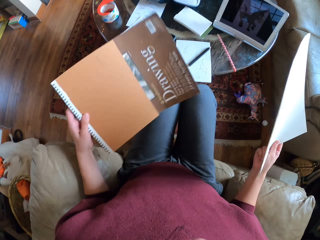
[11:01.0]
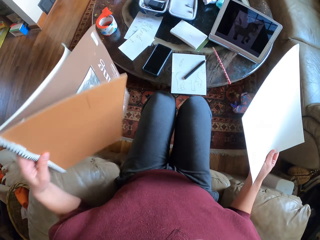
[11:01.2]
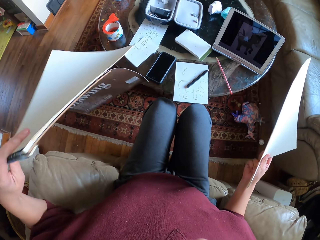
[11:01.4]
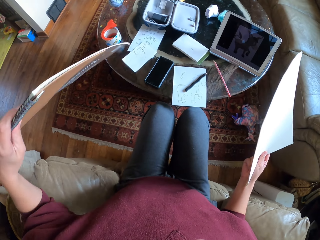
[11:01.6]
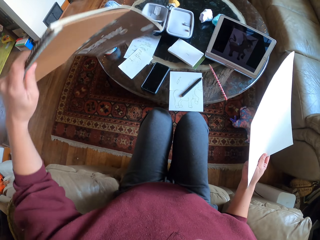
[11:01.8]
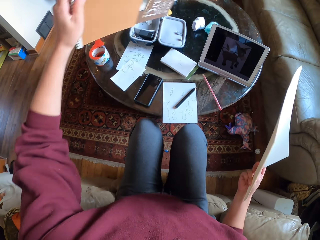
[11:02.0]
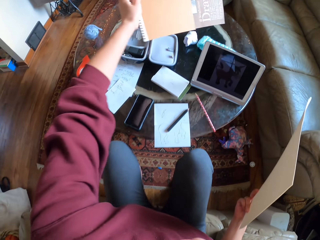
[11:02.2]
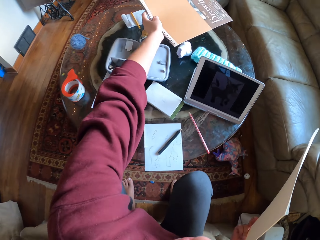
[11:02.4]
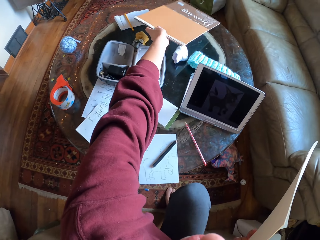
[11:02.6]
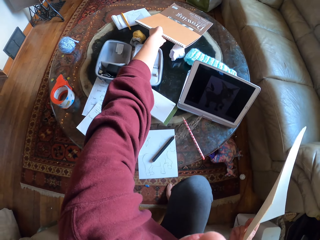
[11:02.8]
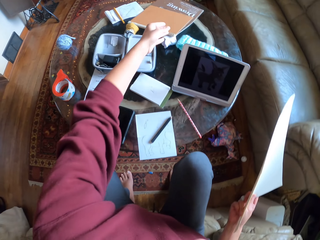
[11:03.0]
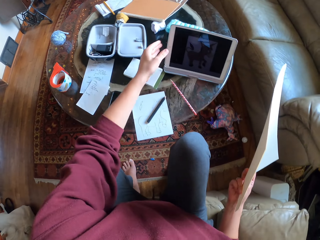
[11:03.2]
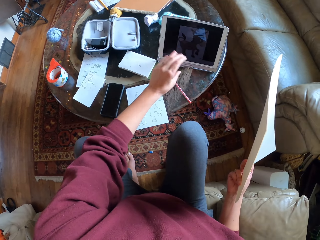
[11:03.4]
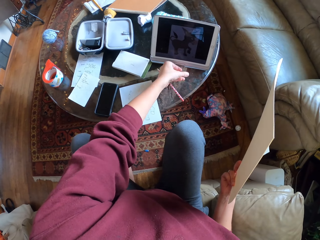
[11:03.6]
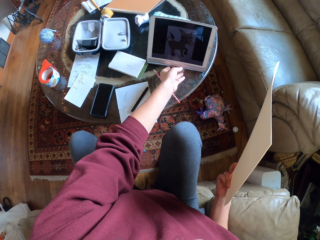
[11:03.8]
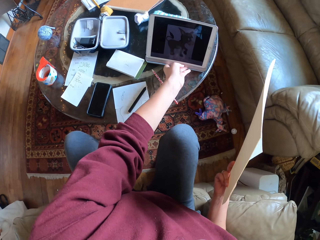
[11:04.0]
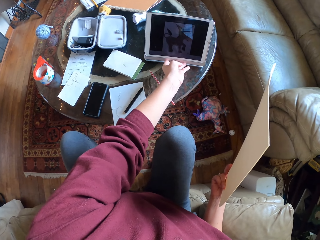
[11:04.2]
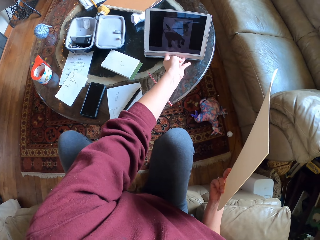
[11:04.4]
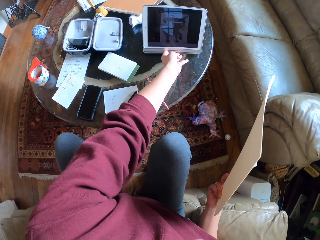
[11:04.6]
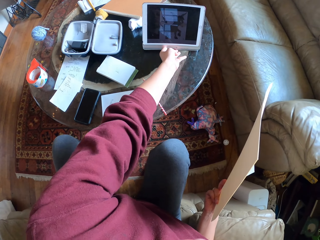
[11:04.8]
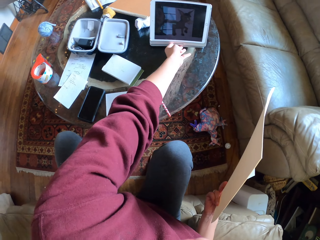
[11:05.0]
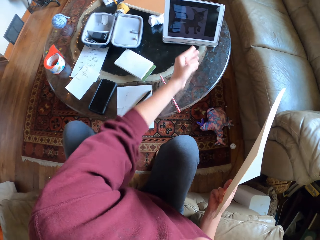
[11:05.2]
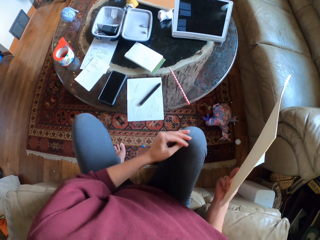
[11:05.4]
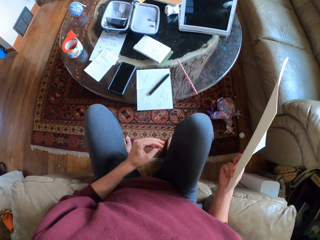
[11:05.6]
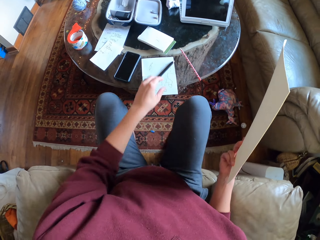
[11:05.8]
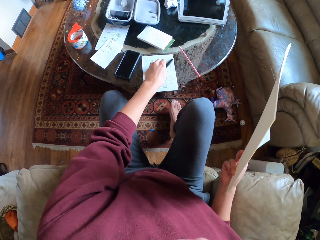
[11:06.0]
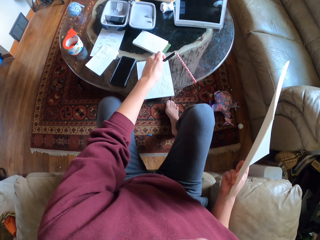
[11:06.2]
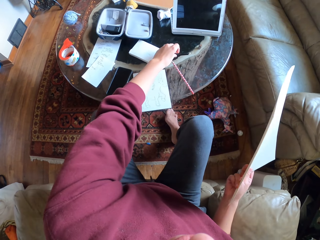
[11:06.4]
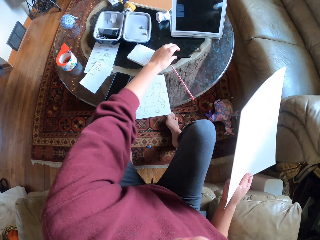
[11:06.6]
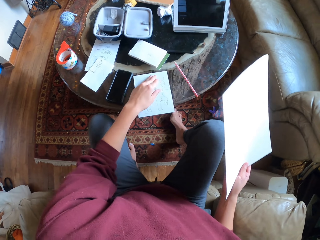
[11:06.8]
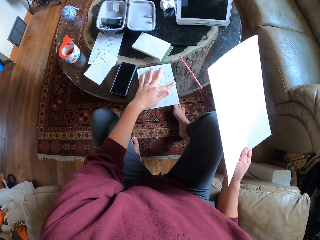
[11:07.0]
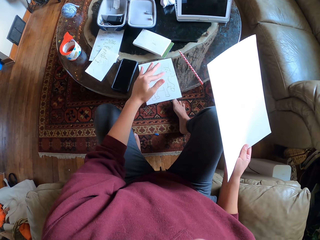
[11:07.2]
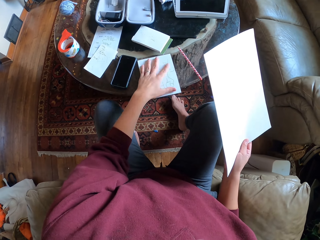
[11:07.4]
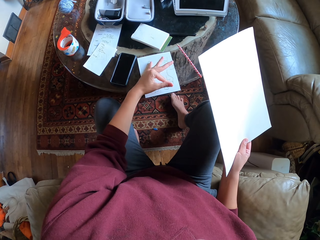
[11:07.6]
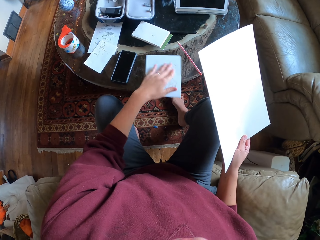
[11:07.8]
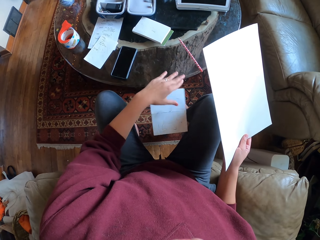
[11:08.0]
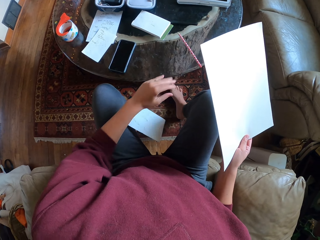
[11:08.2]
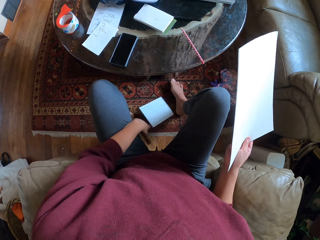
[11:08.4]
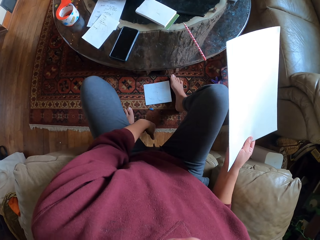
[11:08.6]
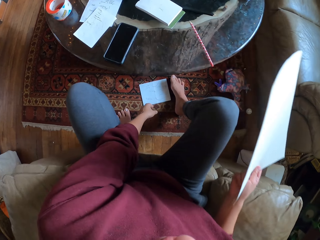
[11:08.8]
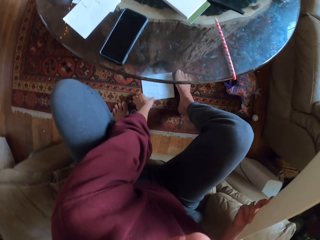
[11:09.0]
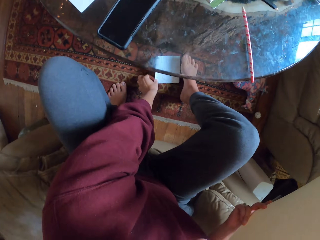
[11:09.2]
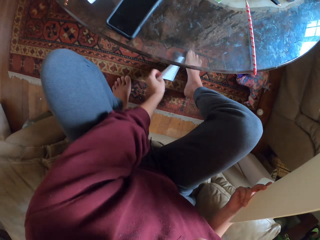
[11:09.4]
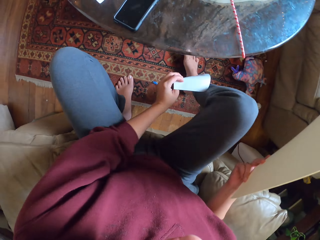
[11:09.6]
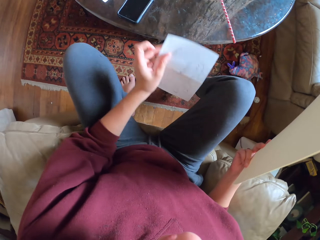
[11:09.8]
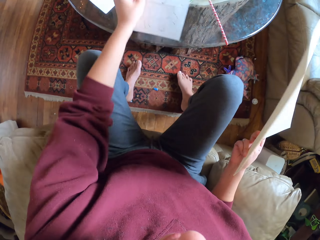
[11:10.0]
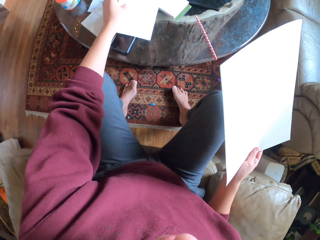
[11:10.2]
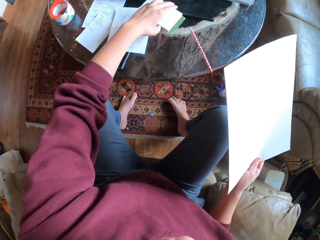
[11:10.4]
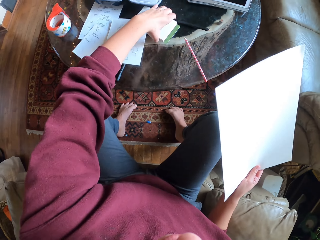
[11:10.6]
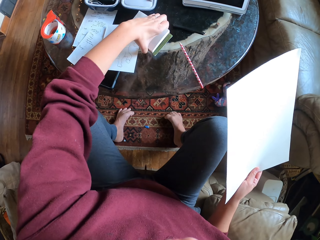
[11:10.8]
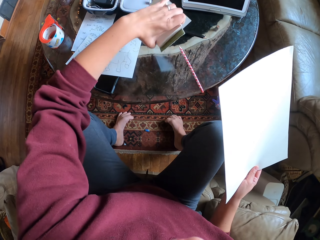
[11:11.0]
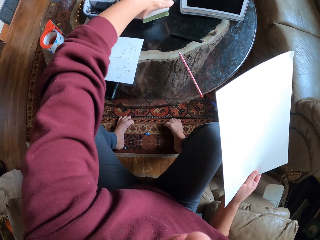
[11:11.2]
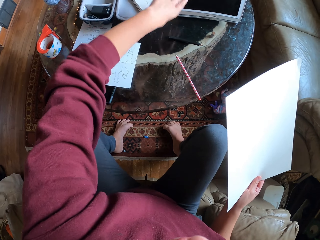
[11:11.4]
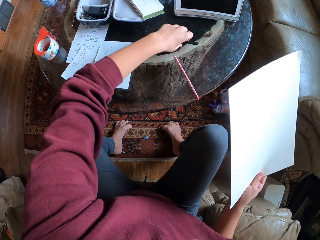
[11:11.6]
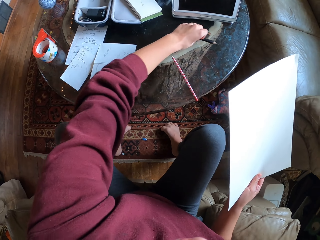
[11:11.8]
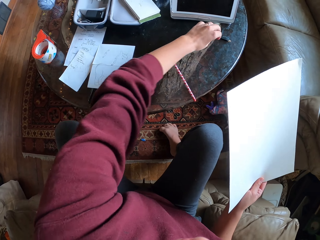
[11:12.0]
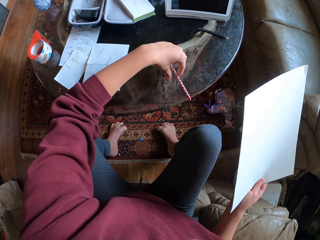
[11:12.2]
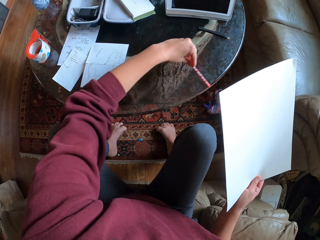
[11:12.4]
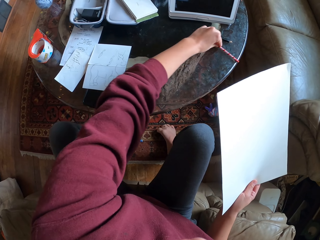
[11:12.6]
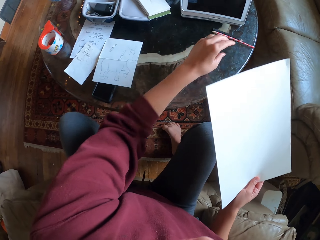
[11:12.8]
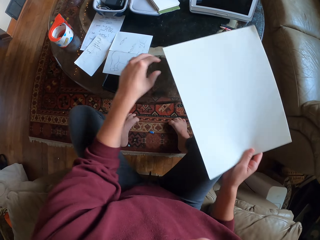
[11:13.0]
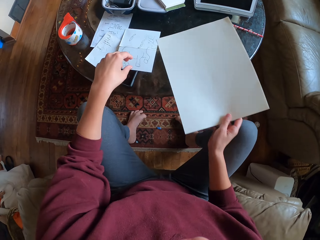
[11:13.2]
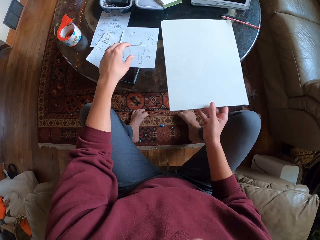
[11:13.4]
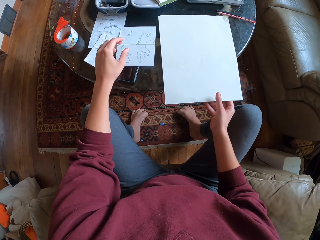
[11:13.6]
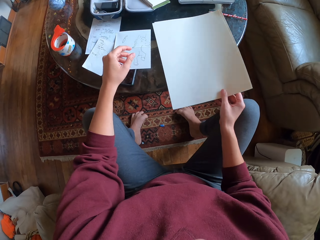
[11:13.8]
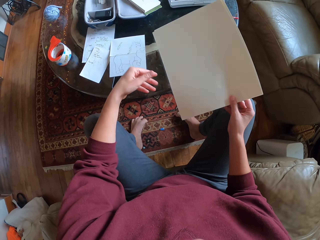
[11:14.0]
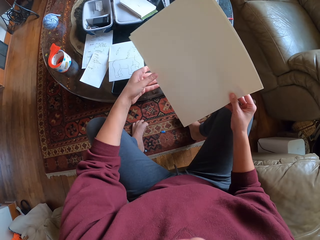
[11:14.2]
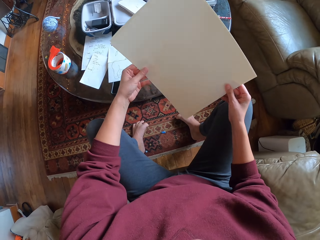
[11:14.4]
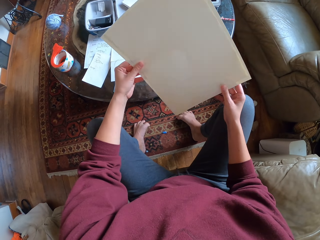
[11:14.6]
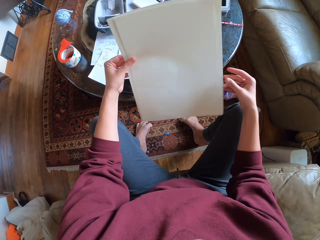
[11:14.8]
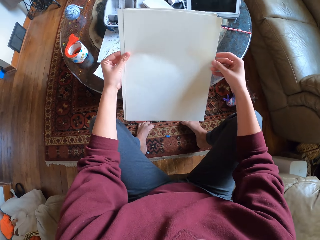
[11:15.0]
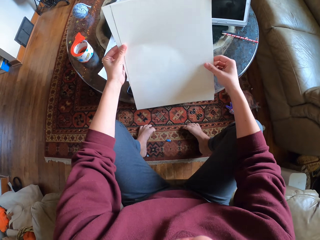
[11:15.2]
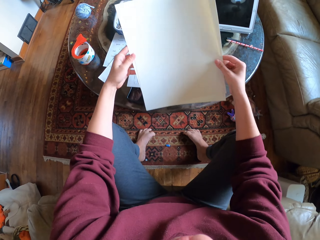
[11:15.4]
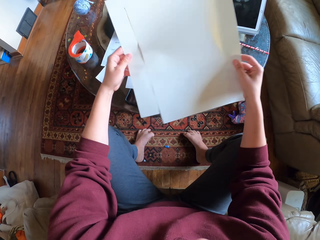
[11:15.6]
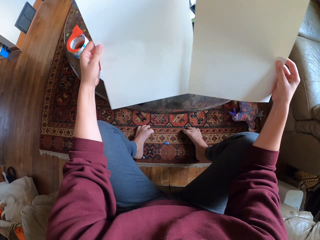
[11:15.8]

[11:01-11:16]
The camera wearer holds the drawing book in one hand and the papers in the other hand. They place the drawing book aside on the table. They pull the tablet. They remove the pencil from the drawing paper. They pick up the sketch paper on the floor. They place the sketch paper on the table. They pick up a notebook and put it aside on the table. They pull the pencils aside. They put the drawing paper on the table. They lift the drawing paper.

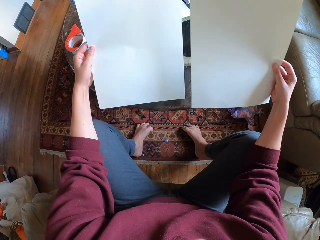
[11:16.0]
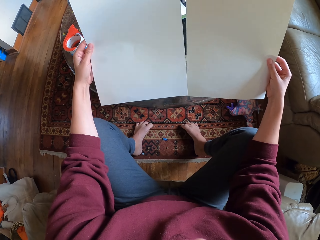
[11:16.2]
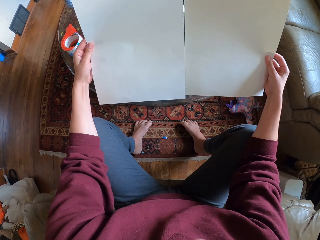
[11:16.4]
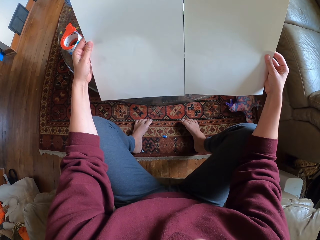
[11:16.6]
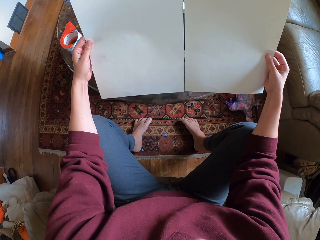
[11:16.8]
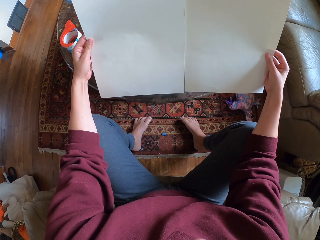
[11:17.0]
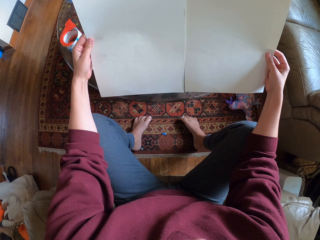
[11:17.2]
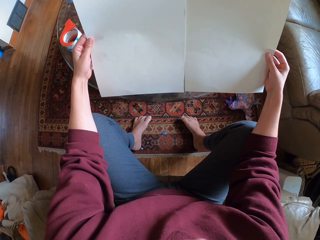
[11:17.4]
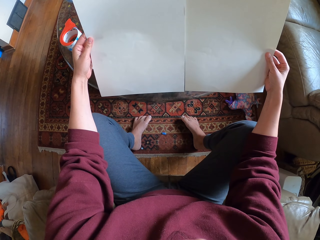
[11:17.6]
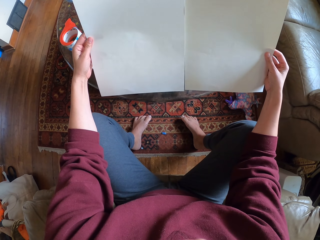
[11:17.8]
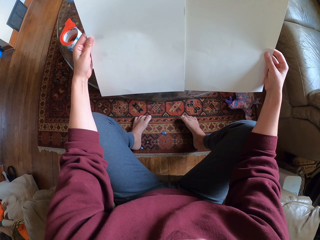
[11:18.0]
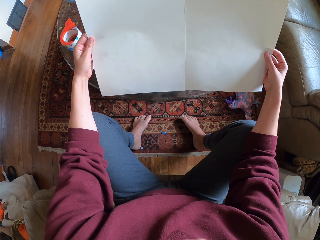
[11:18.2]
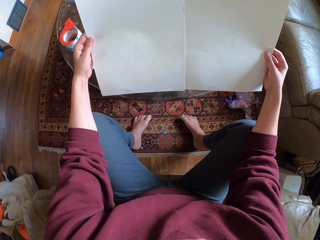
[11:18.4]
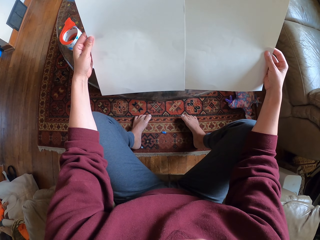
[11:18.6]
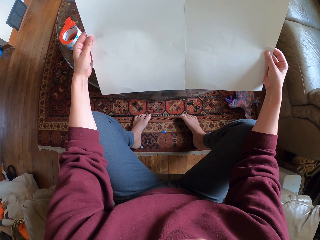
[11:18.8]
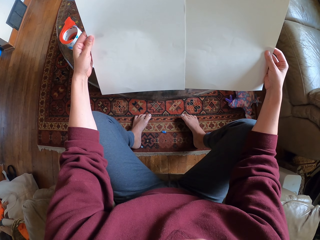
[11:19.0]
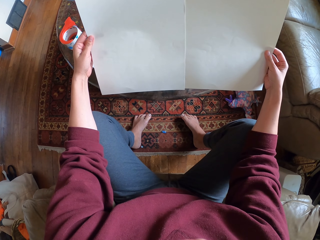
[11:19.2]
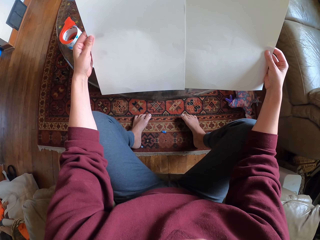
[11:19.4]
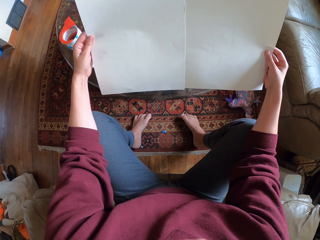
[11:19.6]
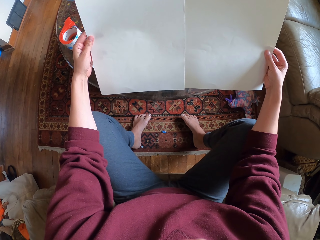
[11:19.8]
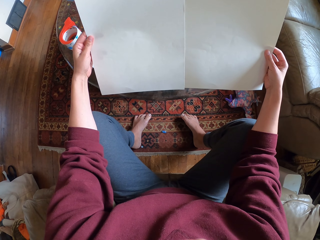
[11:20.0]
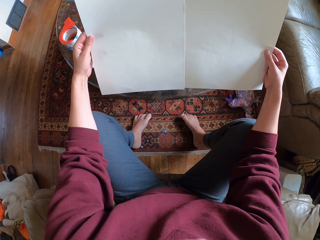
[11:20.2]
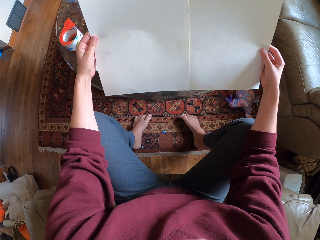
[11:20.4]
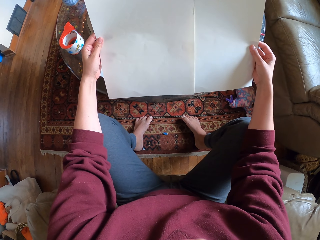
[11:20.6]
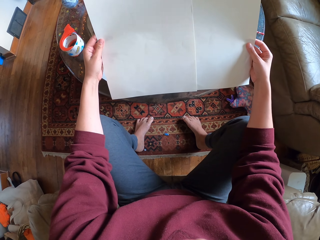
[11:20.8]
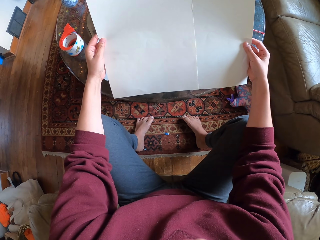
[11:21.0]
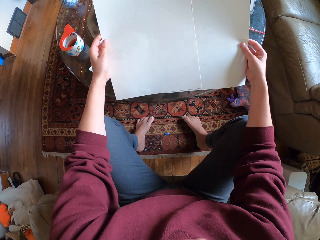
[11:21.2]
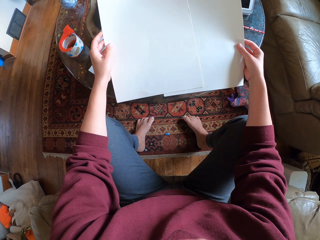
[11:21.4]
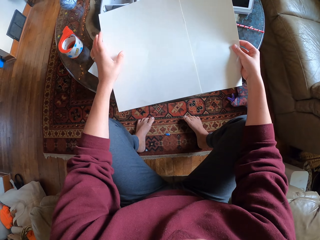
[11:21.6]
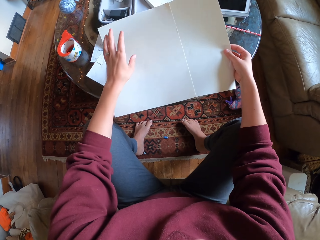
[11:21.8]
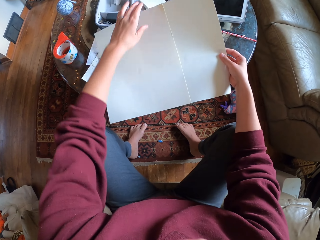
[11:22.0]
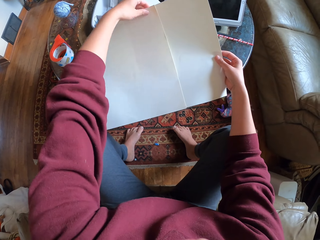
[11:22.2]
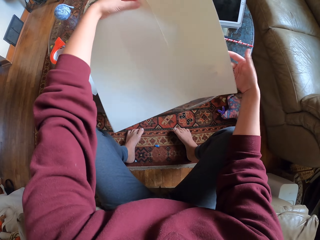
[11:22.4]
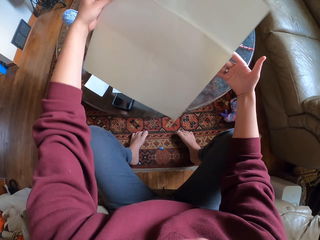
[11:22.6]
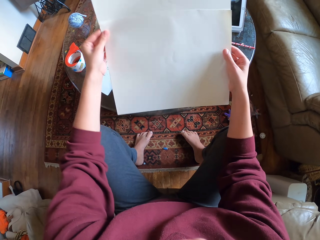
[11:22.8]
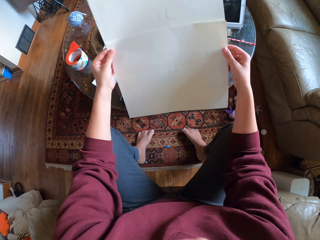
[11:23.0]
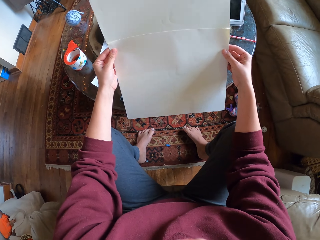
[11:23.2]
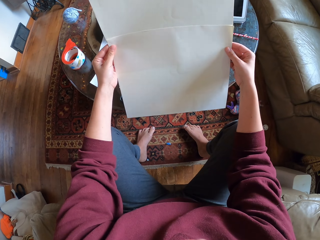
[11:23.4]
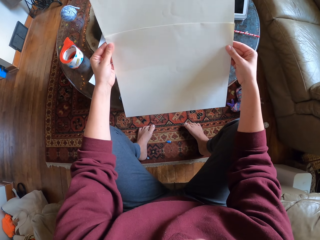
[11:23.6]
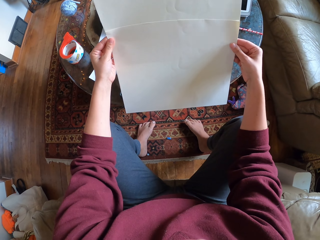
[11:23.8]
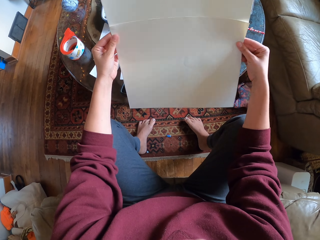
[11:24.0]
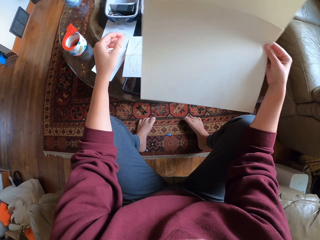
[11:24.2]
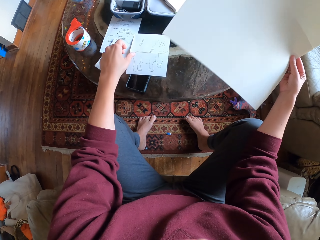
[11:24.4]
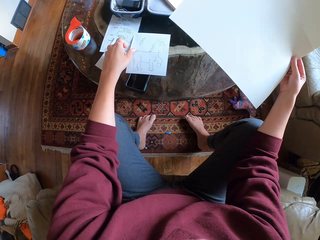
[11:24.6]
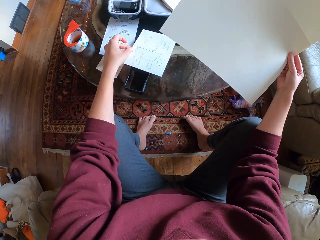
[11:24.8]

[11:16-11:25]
The camera wearer separates the papers. They stare at the pieces of paper. They put one drawing paper below the other one. They turn the papers.
